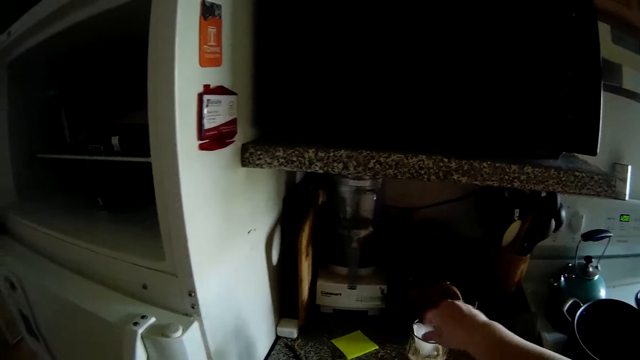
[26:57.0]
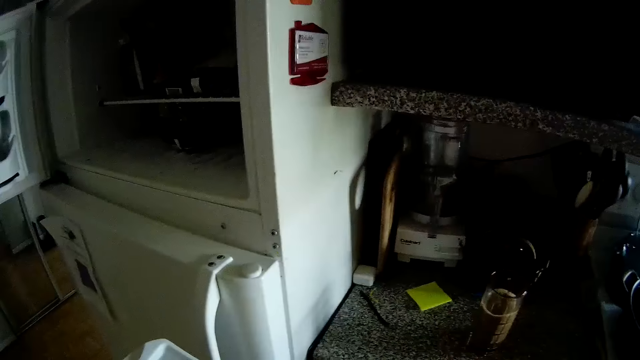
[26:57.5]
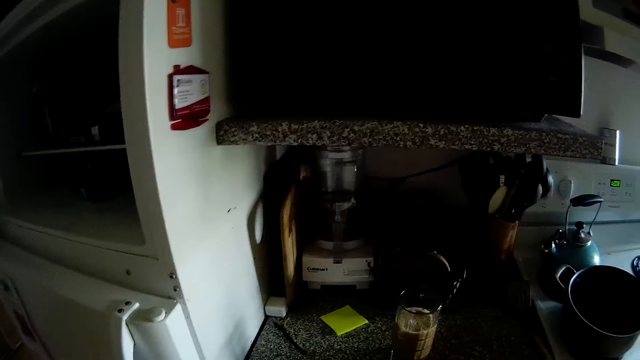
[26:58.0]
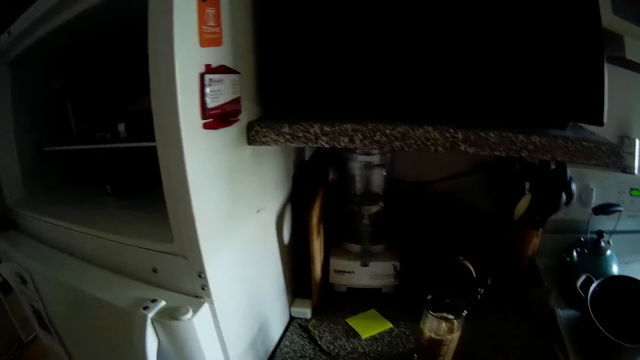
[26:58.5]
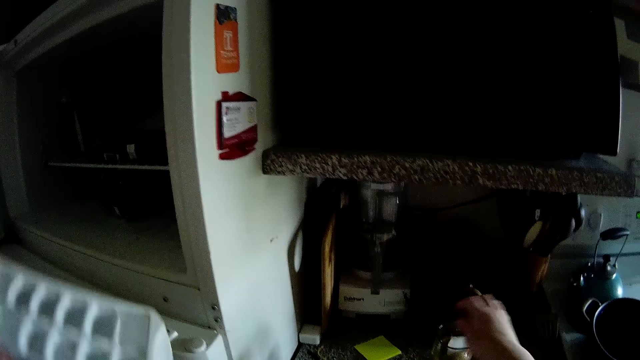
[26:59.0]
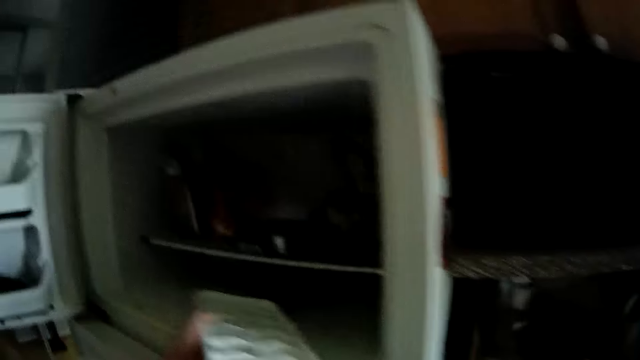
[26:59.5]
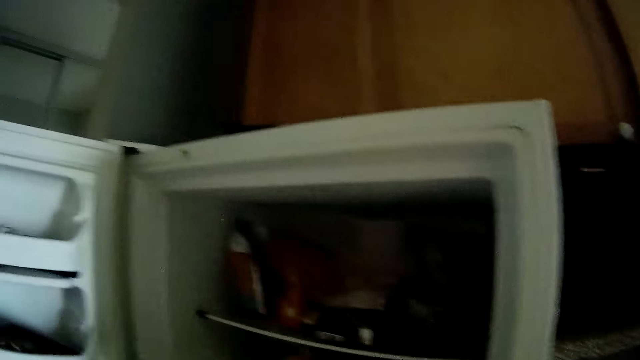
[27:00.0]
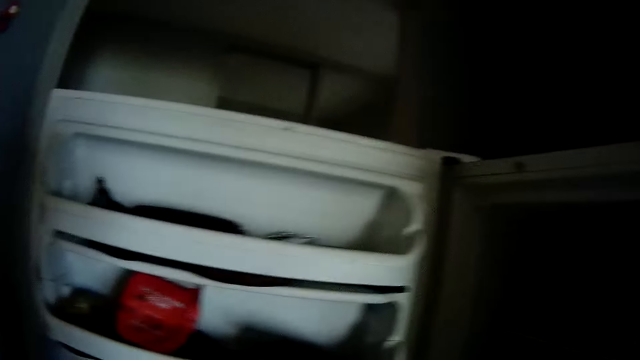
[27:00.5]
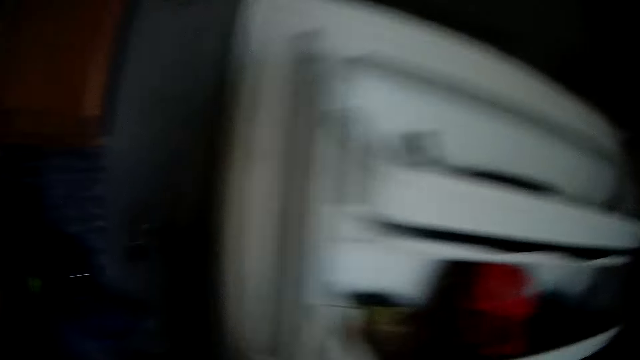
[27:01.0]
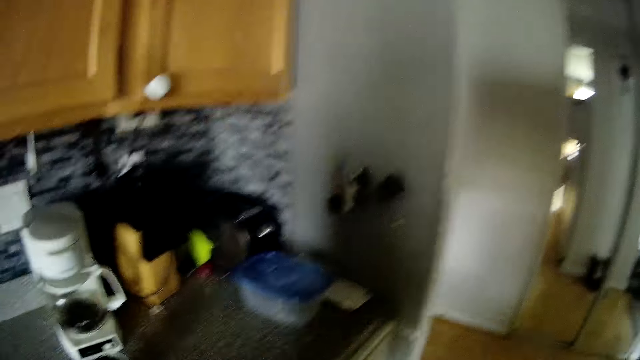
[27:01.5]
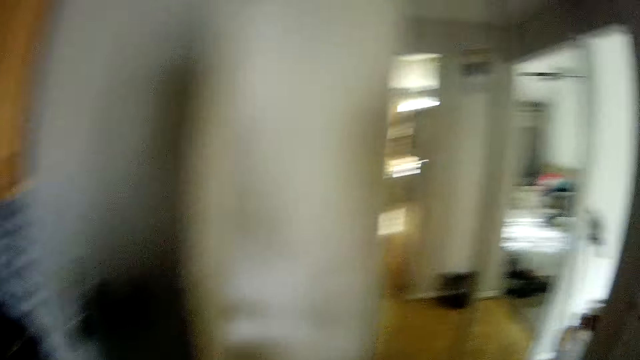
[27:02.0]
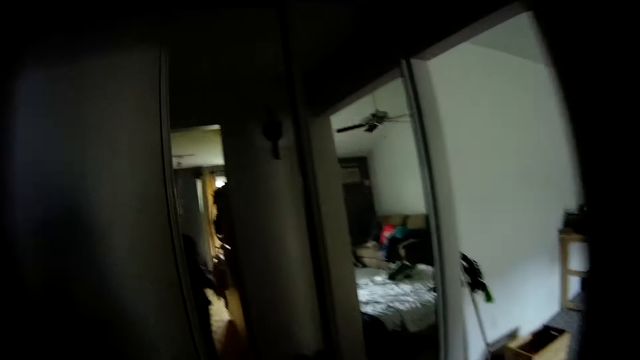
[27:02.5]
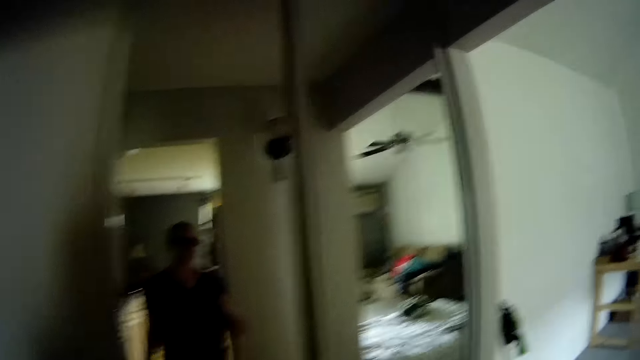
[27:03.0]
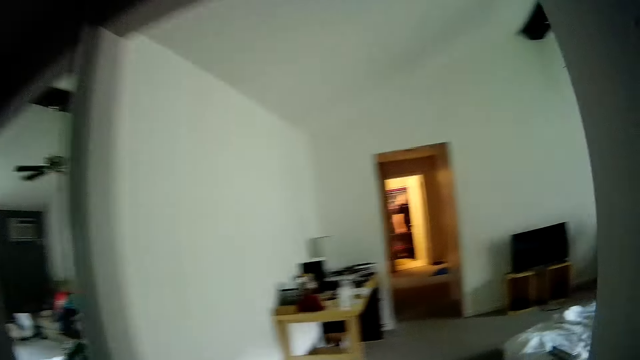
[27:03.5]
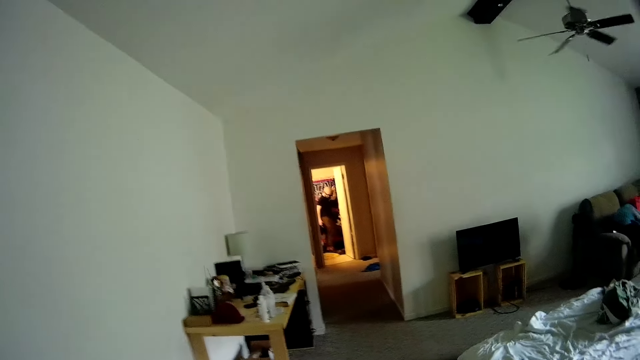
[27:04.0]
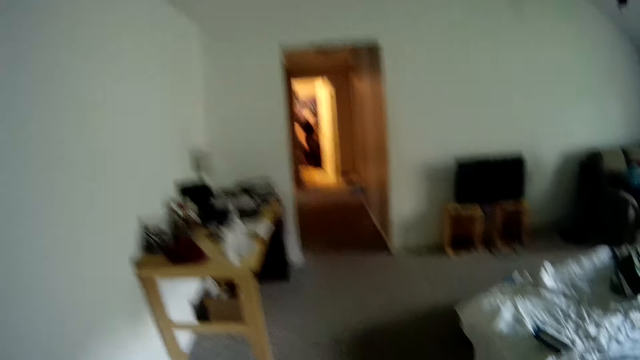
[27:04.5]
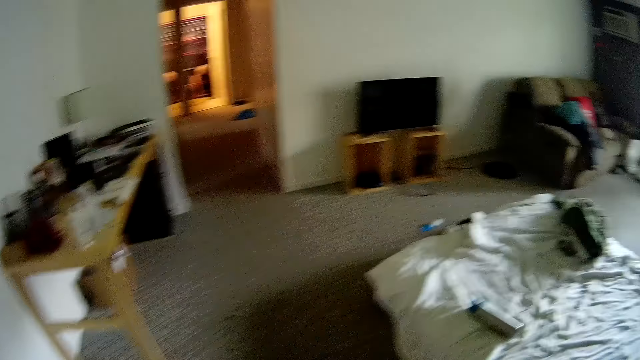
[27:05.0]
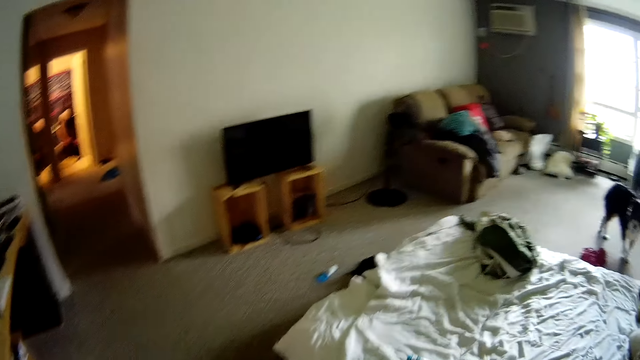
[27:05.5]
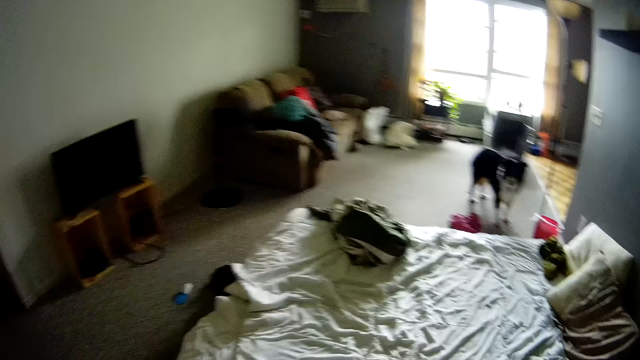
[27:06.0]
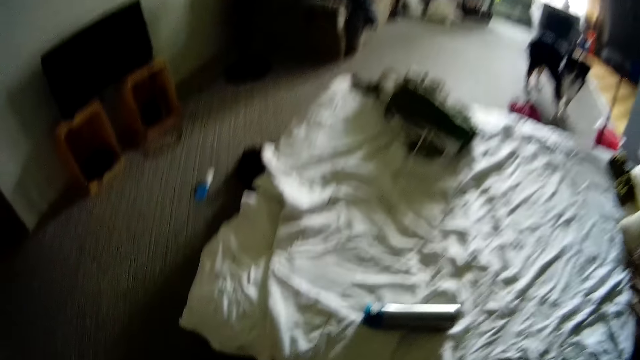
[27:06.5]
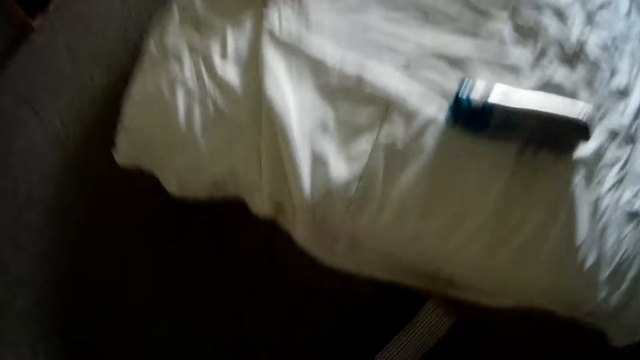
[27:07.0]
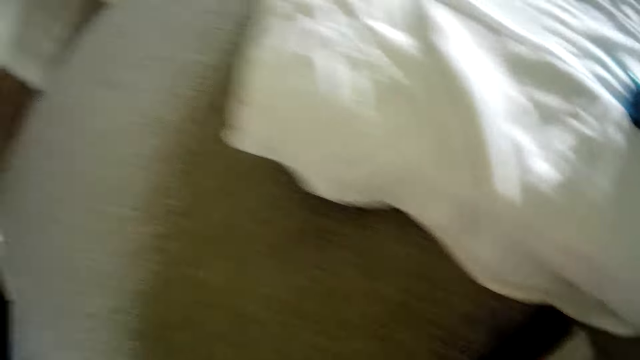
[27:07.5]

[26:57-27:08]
The camera wearer drops the white plastic in her left hand inside the fridge. She drops a crate on her left hand inside the fridge. She shuts the fridge. She walks into the living room or bedroom.

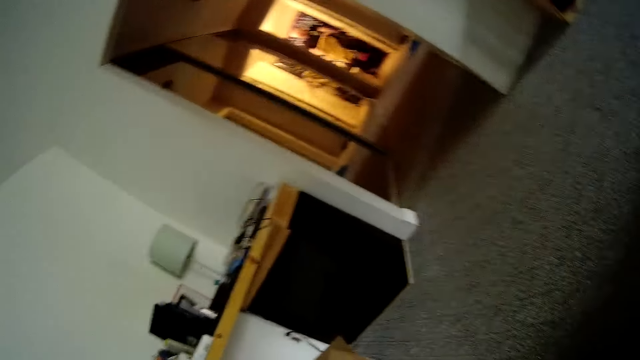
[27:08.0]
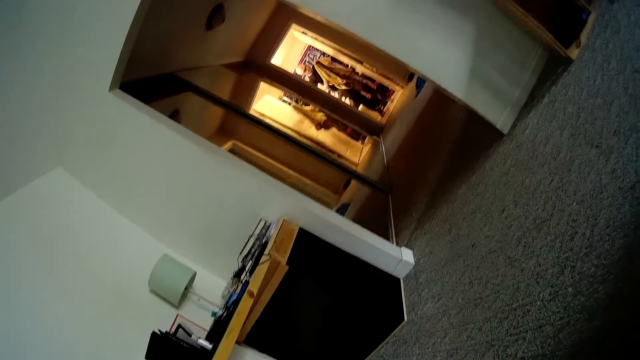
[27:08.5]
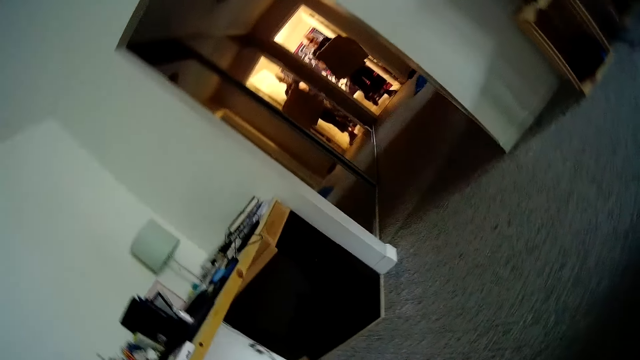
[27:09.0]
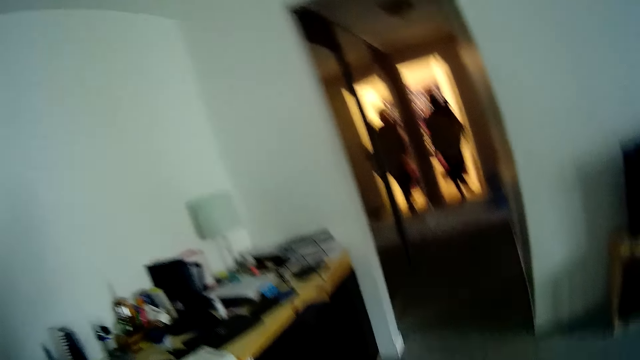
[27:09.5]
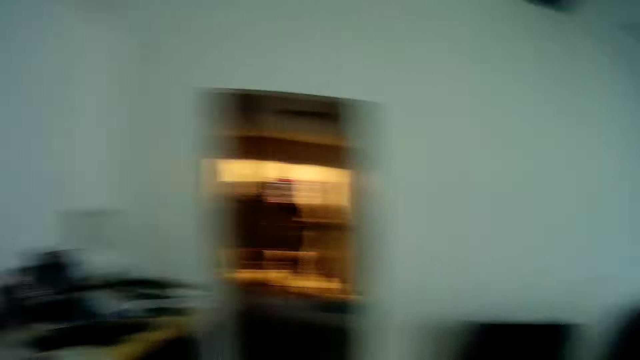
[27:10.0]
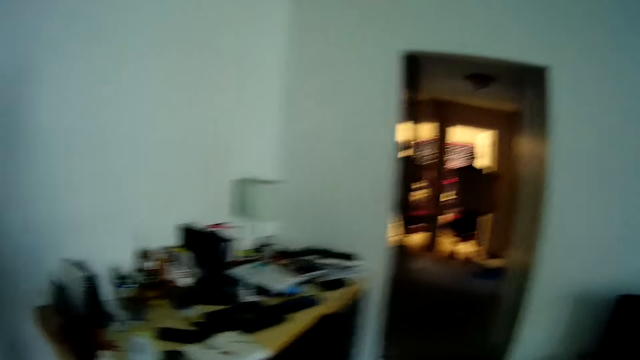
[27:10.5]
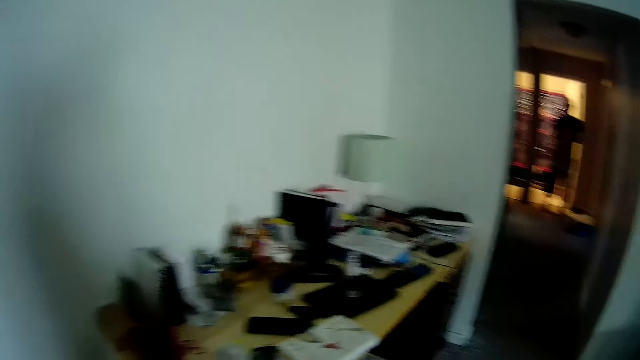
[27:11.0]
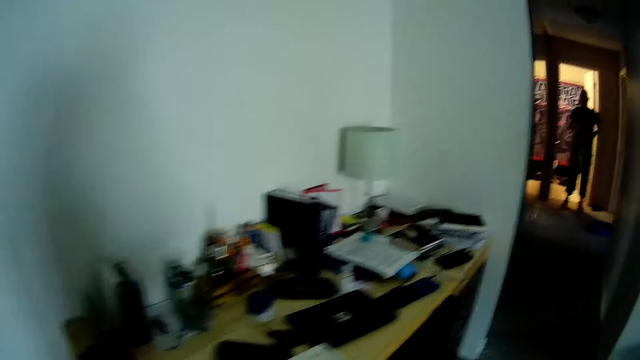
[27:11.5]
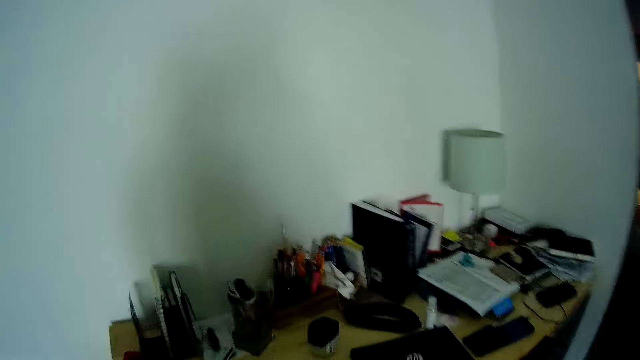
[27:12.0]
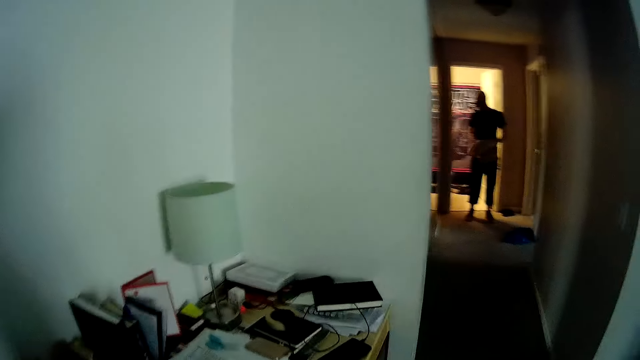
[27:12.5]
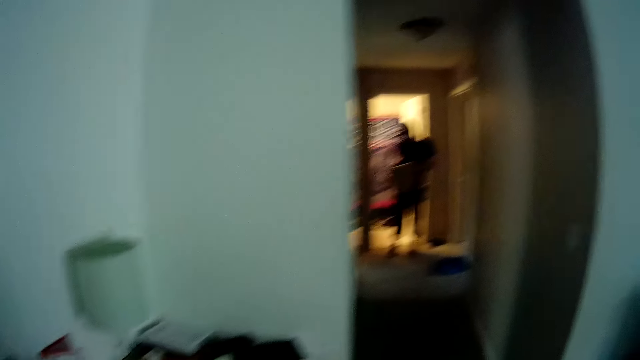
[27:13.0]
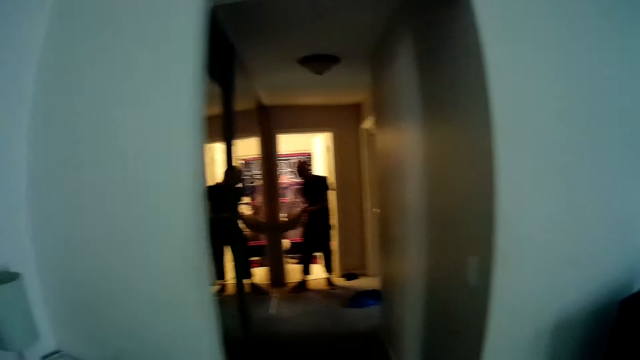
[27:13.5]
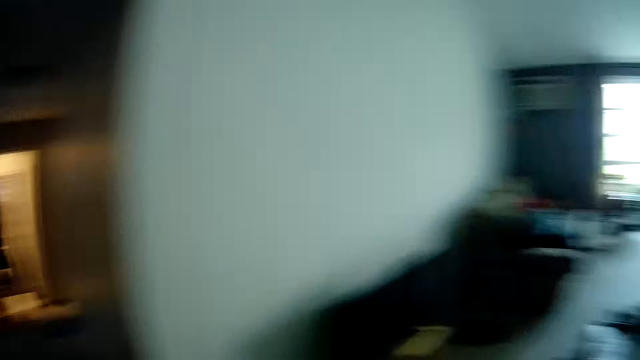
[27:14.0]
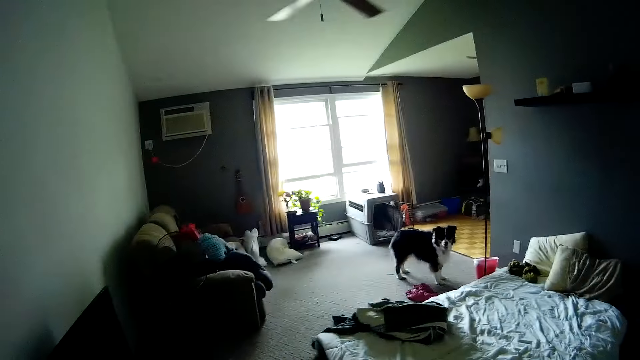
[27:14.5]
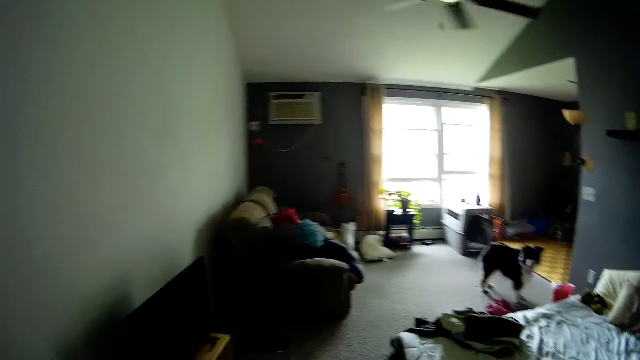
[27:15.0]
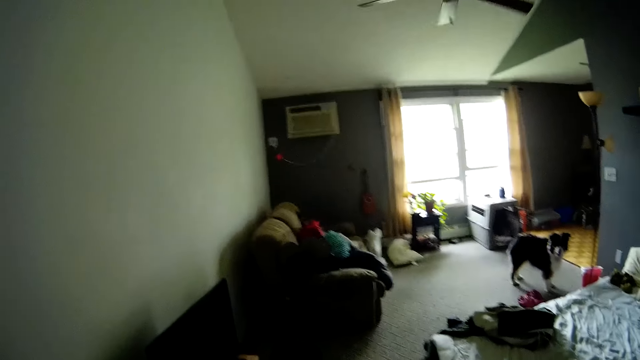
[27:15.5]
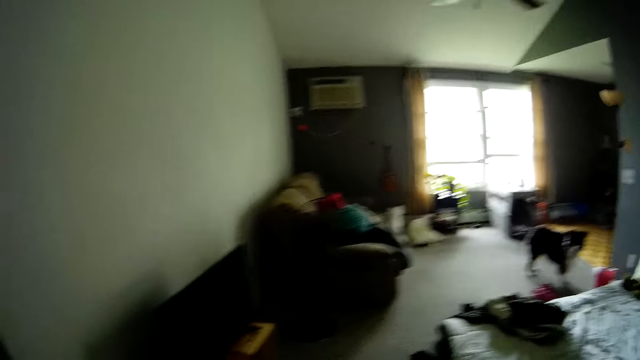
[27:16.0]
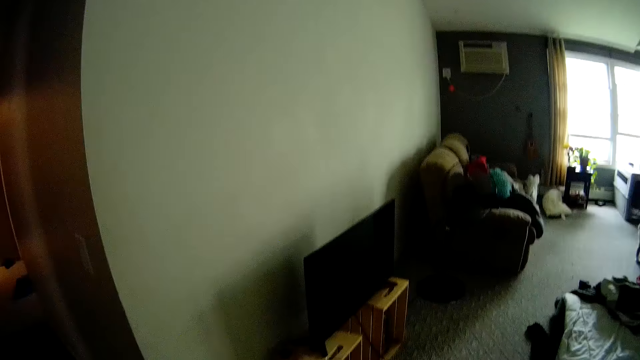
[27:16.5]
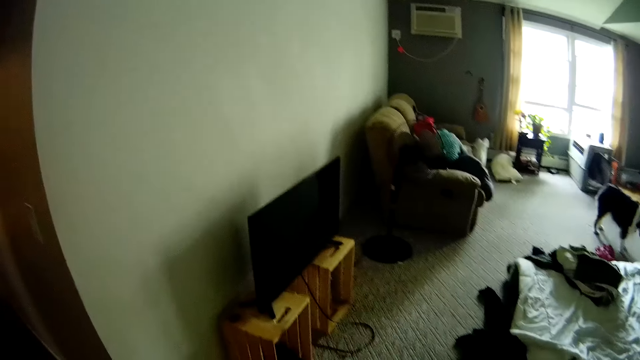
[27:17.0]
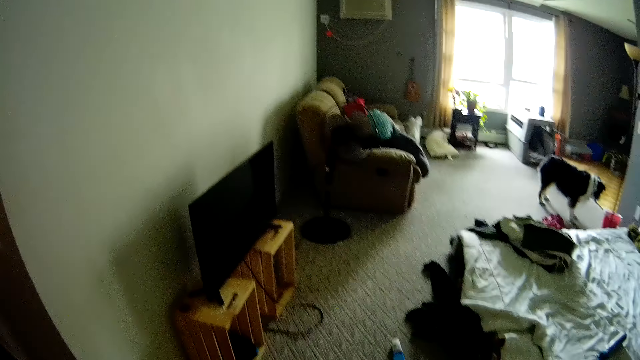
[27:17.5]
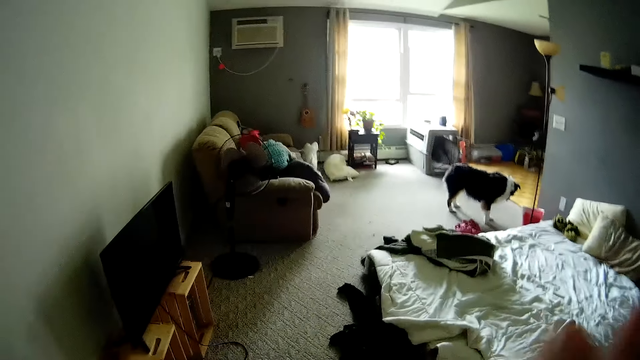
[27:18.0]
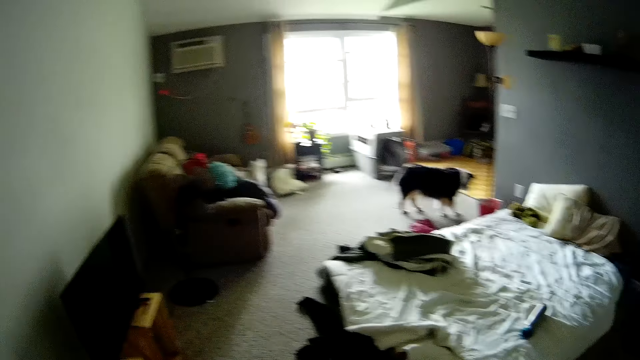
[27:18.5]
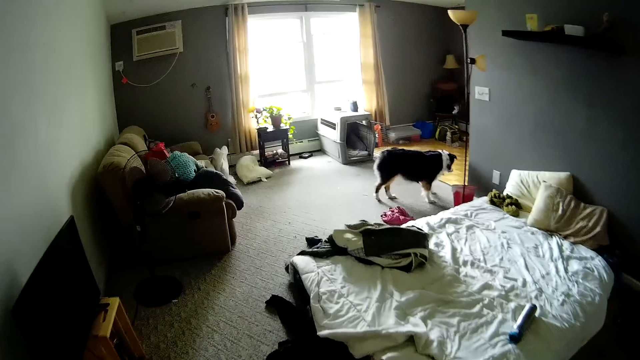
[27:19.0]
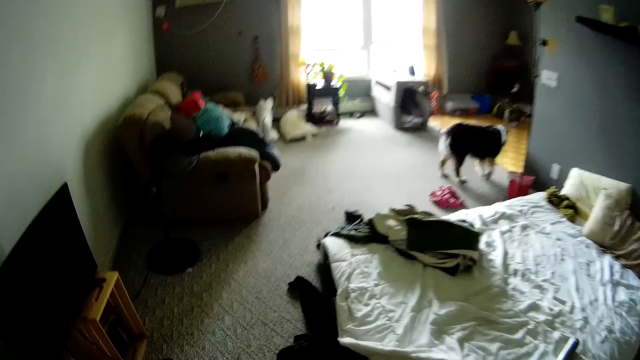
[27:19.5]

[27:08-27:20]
The camera wearer interacts with a man. They walk around. A dog plays around the room.
